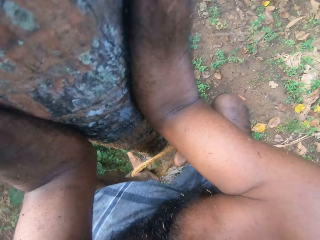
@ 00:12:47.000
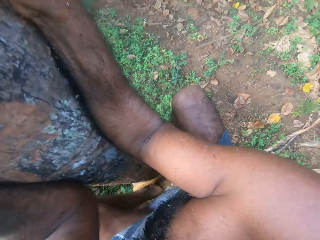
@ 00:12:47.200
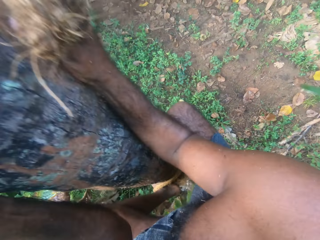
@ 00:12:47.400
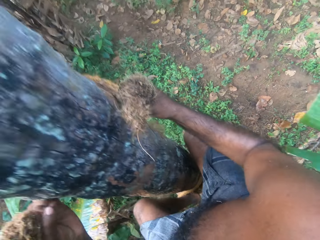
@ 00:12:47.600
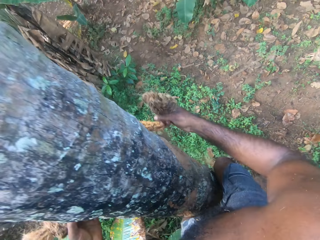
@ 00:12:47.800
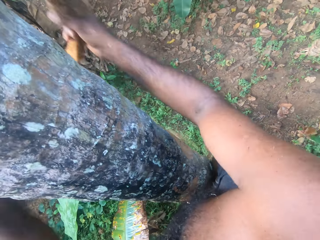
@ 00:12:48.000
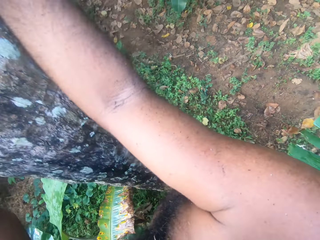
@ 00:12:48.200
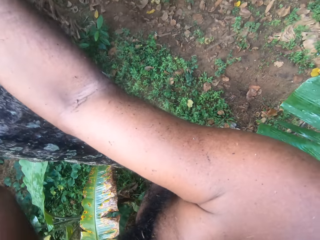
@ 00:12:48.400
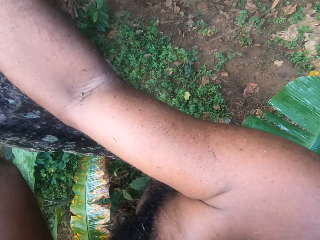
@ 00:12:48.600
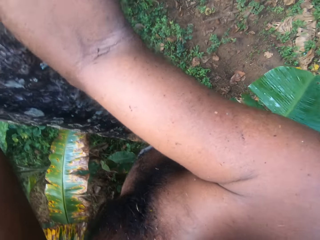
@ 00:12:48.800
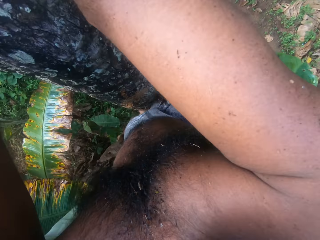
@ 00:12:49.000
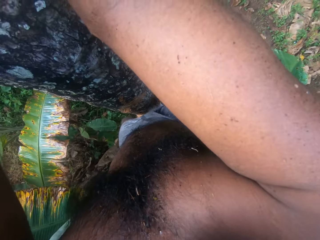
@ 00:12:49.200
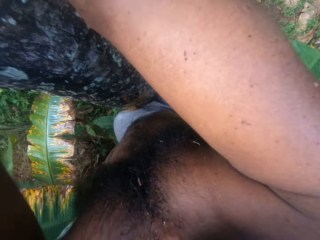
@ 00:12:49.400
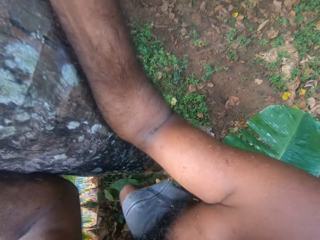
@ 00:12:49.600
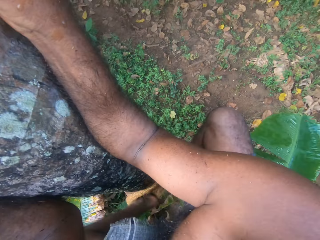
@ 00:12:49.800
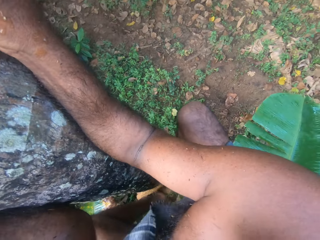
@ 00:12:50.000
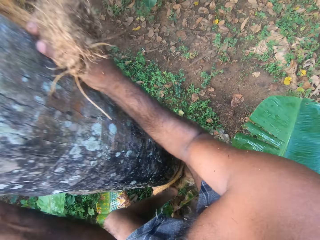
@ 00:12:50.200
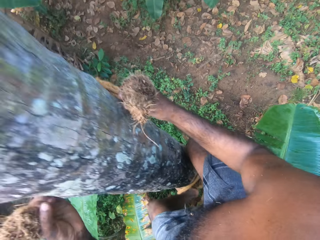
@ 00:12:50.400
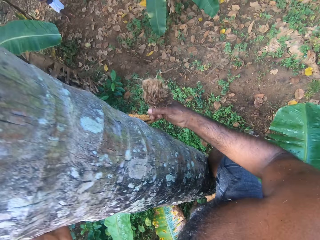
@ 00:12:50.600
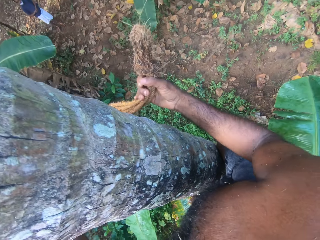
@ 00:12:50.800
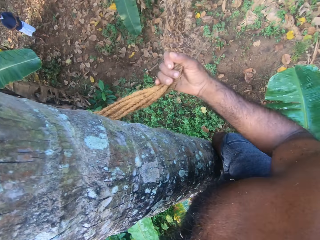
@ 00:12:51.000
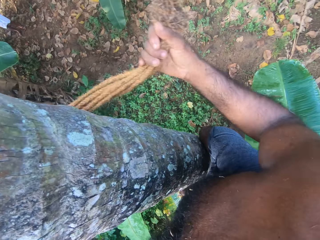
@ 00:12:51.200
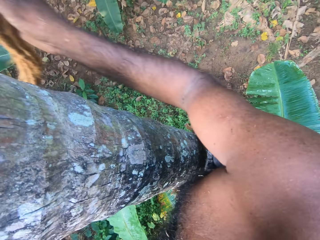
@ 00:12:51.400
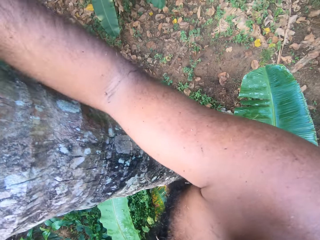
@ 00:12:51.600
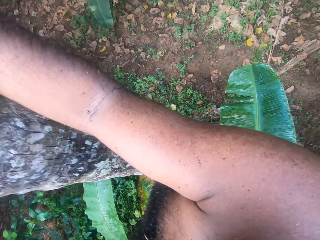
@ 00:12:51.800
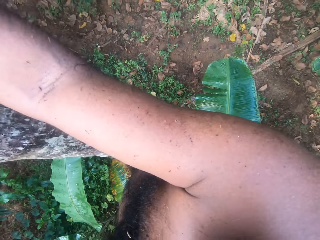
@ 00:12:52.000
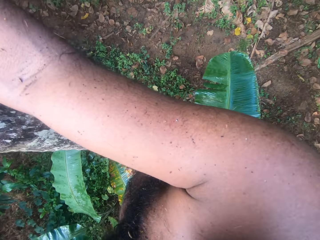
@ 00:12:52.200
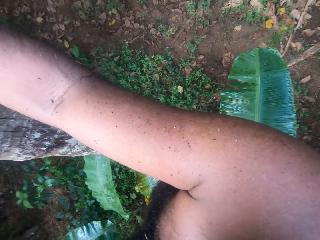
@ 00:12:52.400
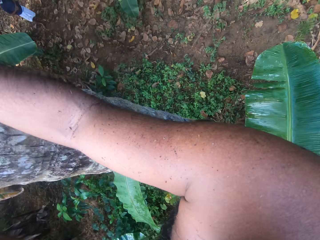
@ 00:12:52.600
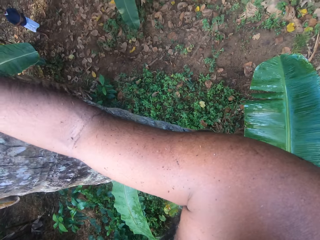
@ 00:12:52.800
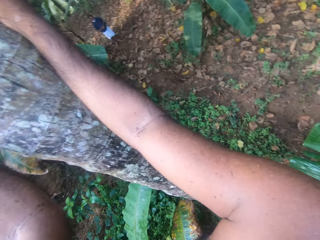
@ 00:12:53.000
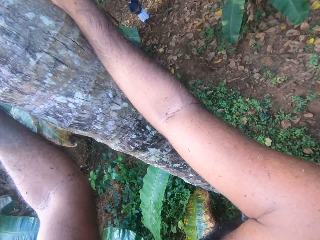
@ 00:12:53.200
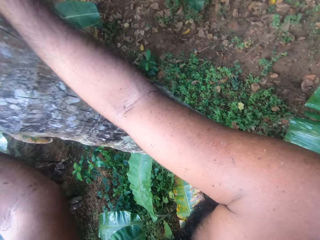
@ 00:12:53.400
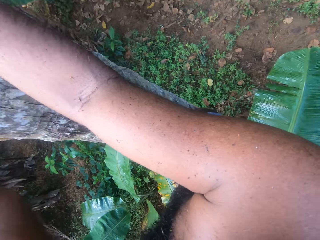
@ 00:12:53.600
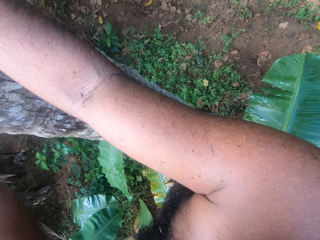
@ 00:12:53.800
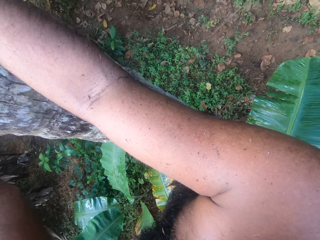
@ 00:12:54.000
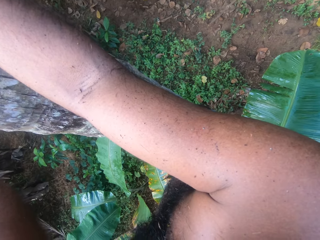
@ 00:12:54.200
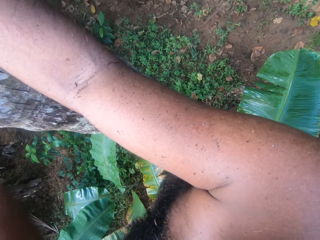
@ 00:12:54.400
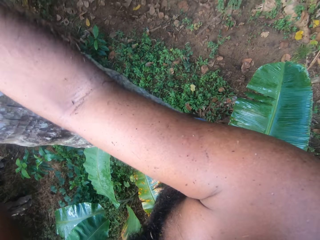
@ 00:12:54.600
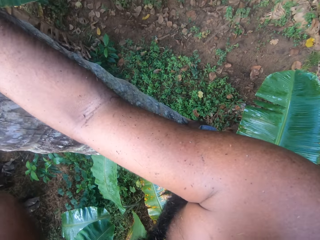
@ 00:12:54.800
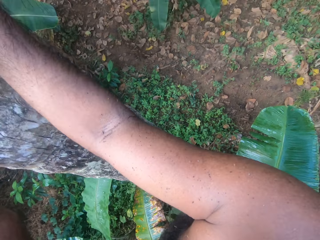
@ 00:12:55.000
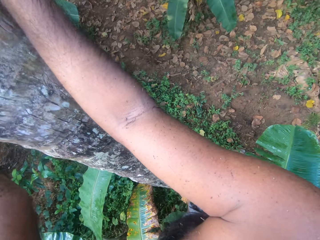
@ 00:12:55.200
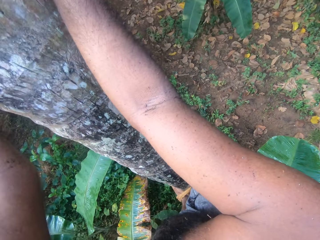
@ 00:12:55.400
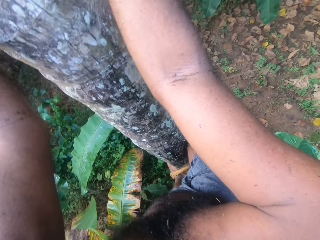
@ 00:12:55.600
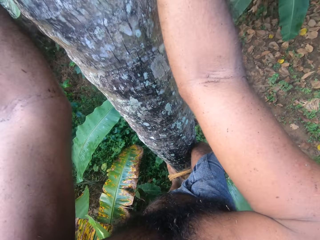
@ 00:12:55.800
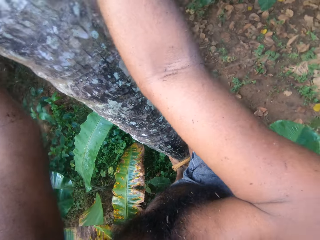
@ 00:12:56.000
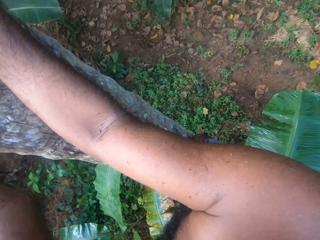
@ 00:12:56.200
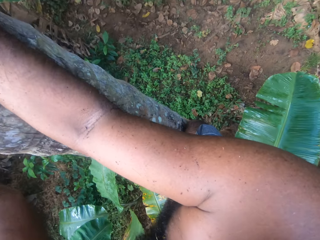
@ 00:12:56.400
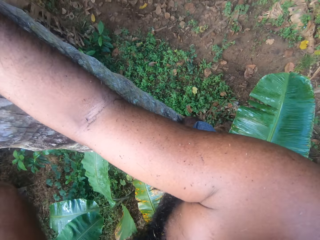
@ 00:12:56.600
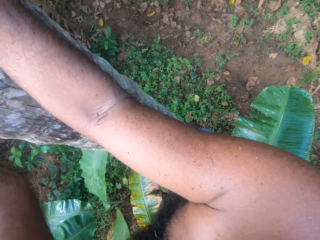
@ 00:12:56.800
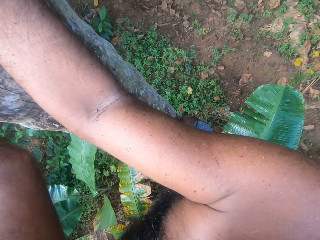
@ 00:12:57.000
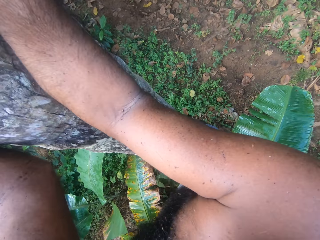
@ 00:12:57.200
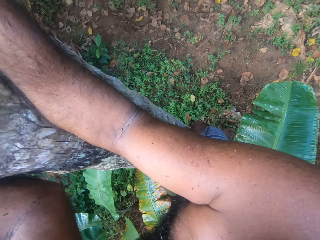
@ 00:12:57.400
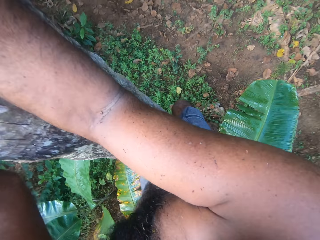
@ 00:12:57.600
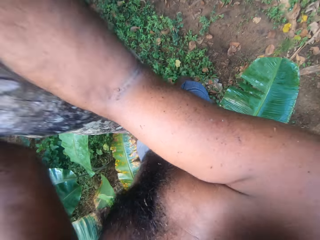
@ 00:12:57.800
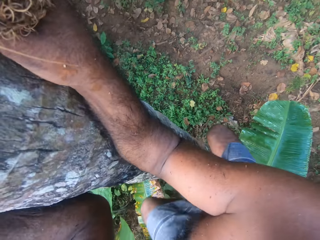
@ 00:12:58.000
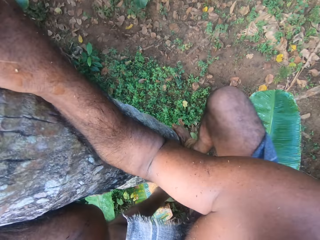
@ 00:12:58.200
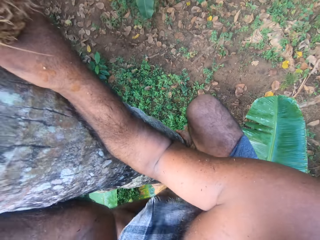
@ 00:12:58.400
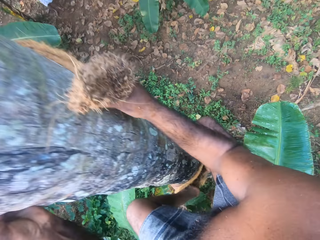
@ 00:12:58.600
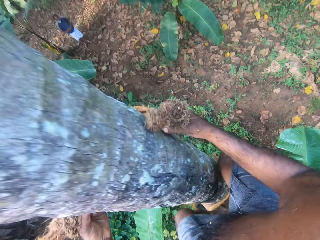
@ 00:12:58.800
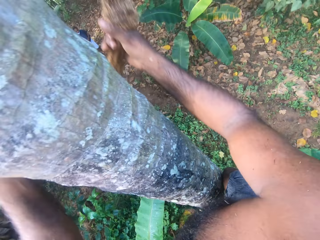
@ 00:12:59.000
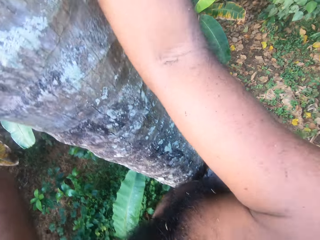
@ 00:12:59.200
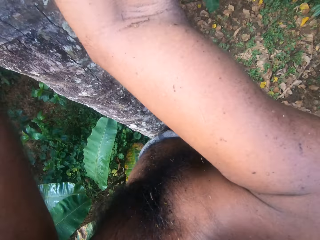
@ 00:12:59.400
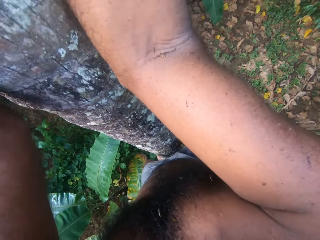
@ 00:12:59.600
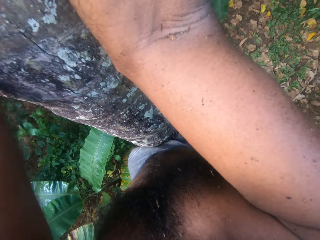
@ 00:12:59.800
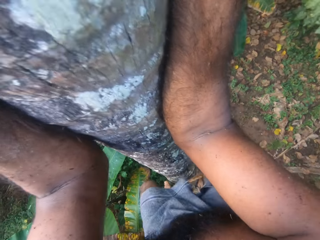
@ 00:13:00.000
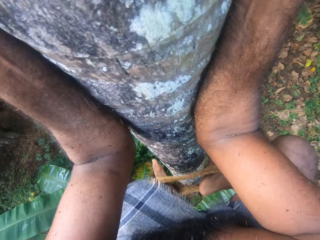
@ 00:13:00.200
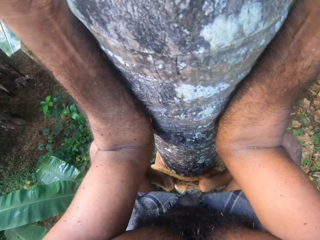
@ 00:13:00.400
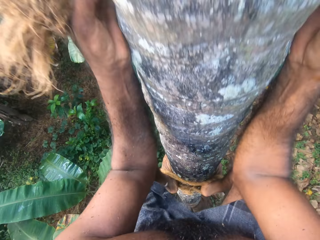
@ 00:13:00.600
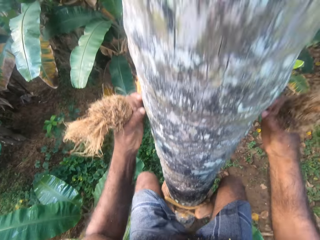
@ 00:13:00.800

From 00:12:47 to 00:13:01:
The camera wearer talks to a man. They look around.

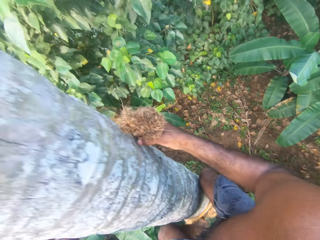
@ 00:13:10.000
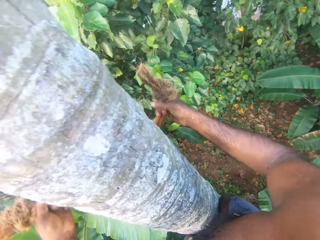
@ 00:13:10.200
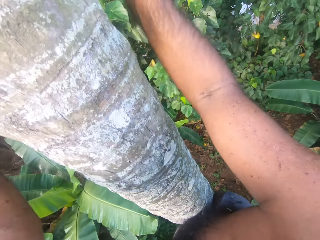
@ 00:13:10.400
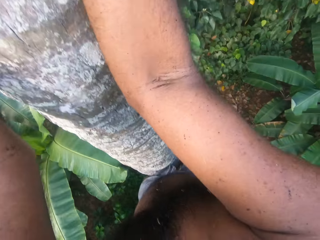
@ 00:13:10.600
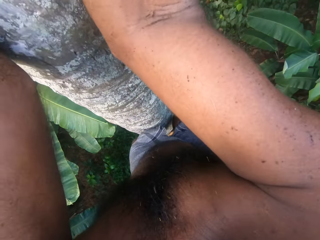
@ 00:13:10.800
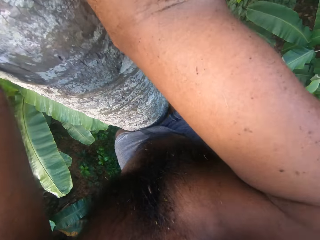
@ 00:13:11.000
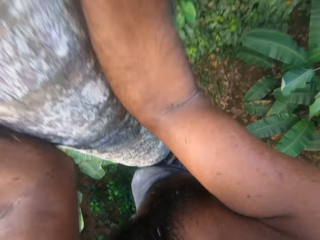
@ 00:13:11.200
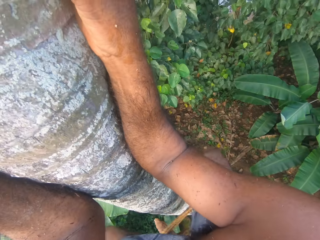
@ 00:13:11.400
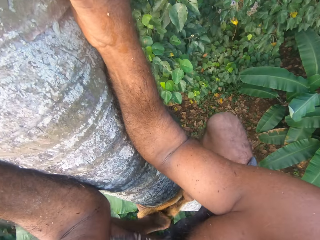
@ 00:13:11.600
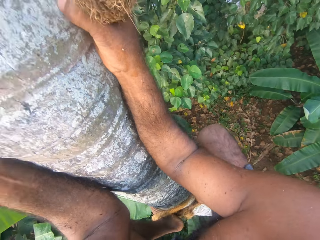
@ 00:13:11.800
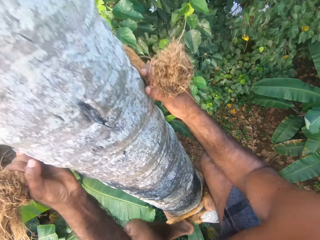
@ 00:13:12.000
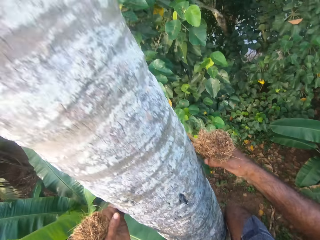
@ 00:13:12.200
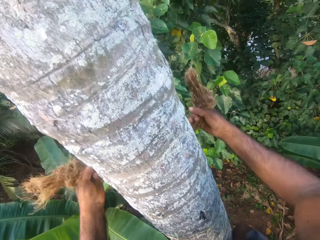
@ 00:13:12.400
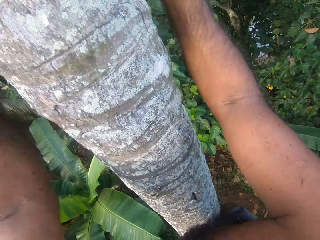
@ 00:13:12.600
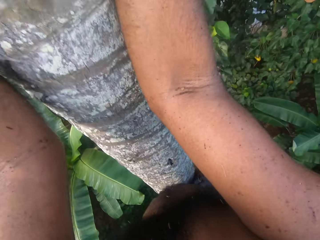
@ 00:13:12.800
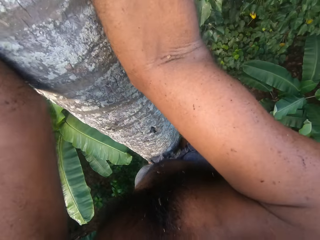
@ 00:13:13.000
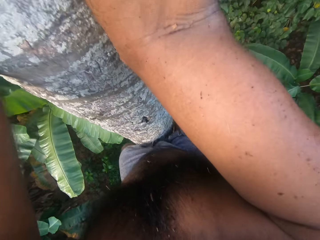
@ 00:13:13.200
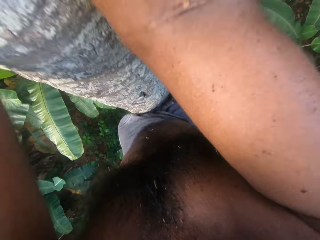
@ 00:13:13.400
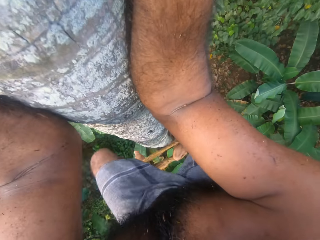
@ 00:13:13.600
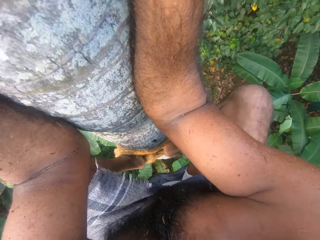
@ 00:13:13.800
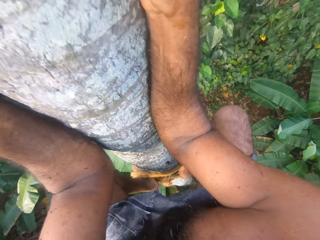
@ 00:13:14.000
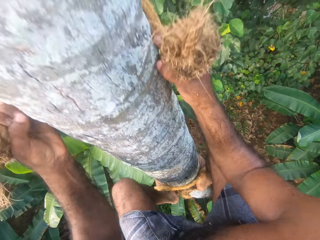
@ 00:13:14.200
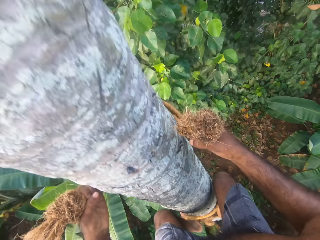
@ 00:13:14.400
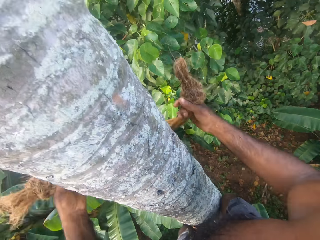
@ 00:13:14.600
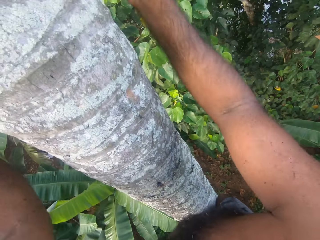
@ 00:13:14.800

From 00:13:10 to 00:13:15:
The camera wearer looks around.

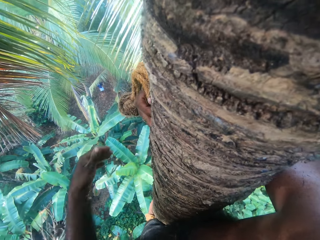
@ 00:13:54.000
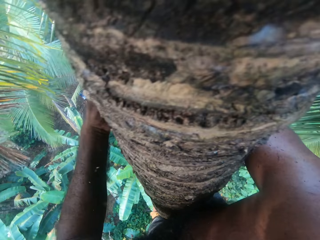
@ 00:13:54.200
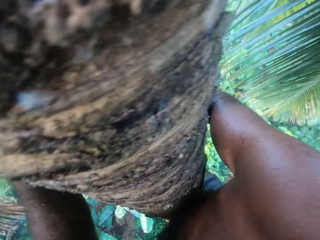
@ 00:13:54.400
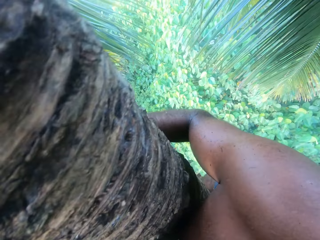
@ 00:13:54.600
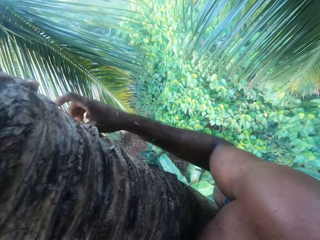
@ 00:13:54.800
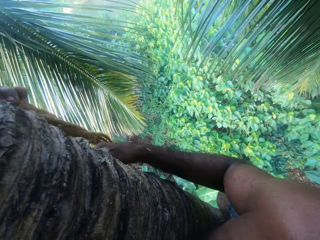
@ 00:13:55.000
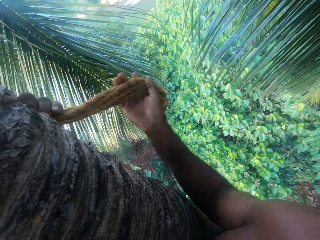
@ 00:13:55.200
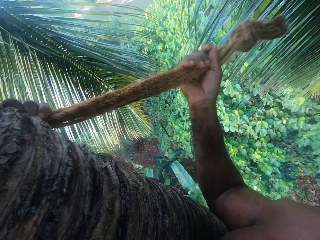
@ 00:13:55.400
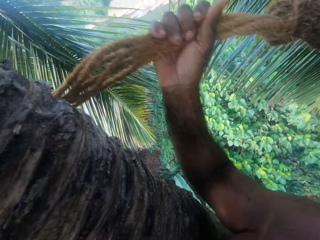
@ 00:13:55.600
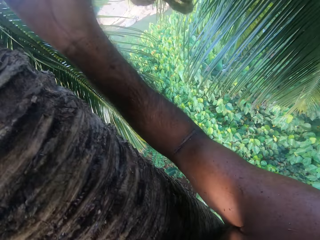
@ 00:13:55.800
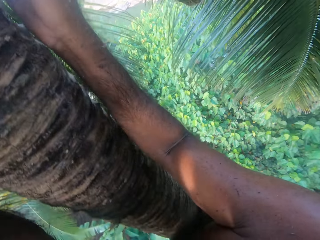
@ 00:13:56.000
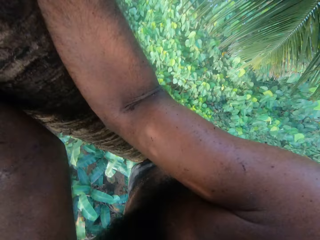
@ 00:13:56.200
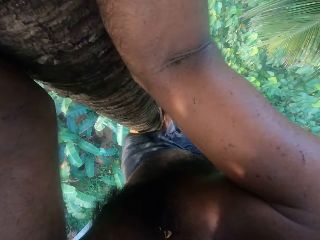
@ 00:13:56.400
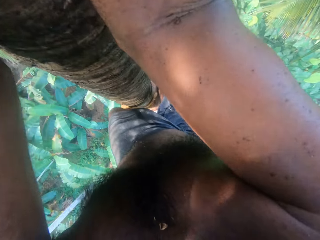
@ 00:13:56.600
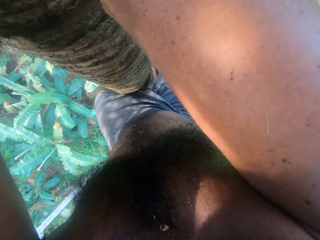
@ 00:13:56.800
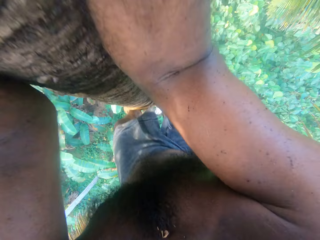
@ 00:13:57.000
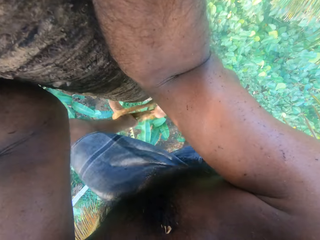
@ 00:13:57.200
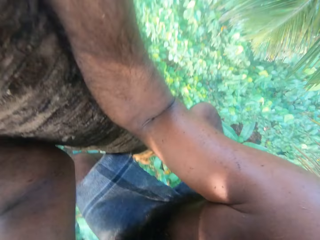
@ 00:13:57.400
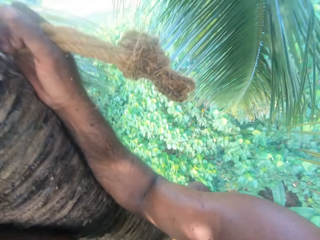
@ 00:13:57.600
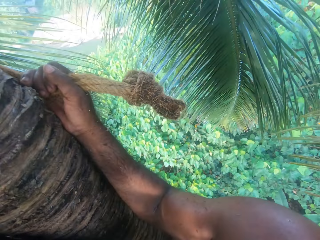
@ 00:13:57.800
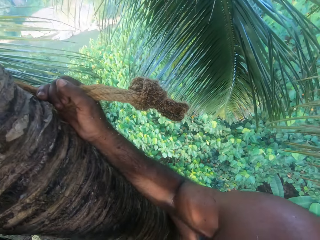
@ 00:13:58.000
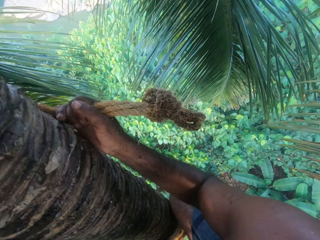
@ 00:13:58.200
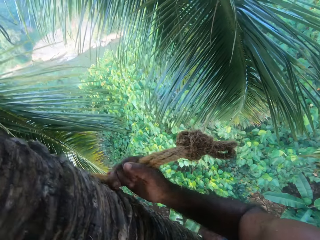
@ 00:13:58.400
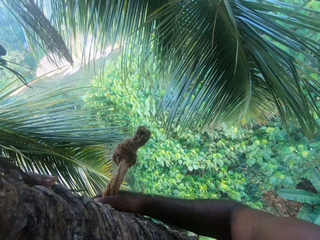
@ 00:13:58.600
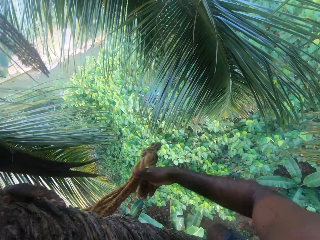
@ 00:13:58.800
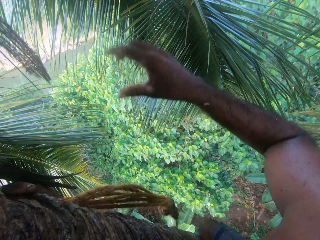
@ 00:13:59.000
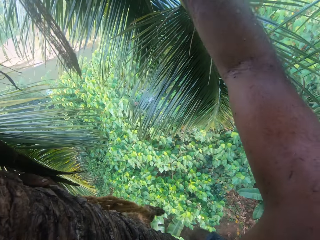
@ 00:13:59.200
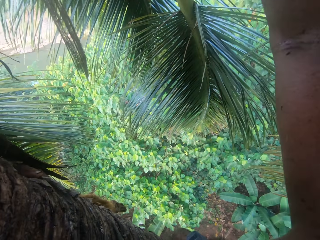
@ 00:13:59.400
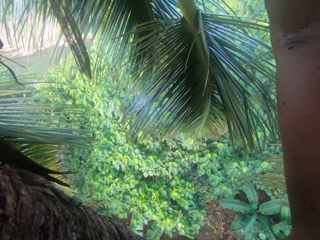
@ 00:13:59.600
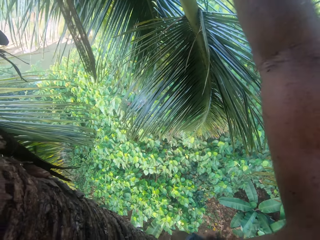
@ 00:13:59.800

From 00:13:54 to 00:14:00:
The camera wearer climbs up the coconut tree.
